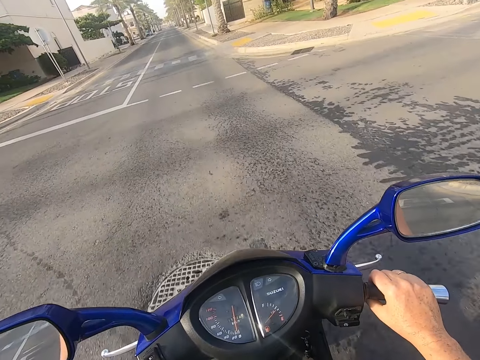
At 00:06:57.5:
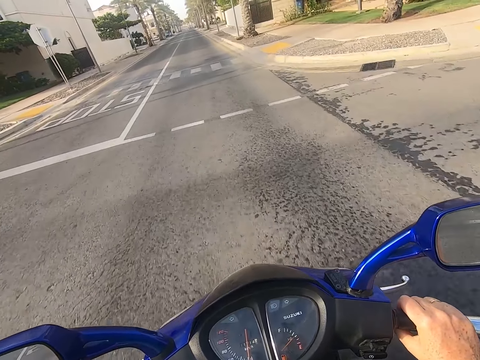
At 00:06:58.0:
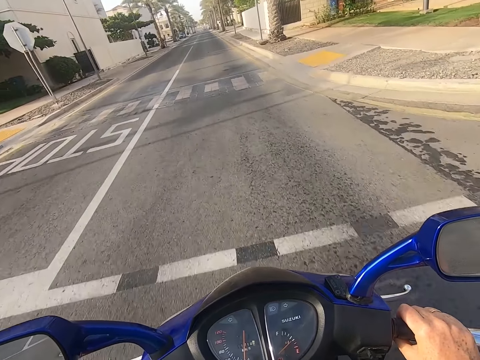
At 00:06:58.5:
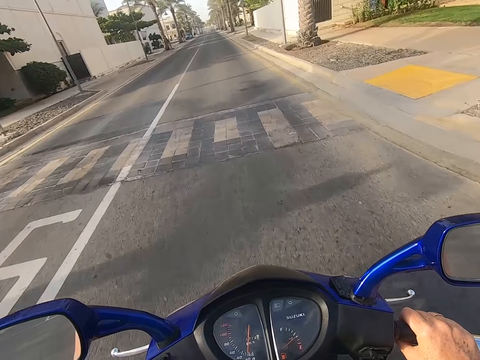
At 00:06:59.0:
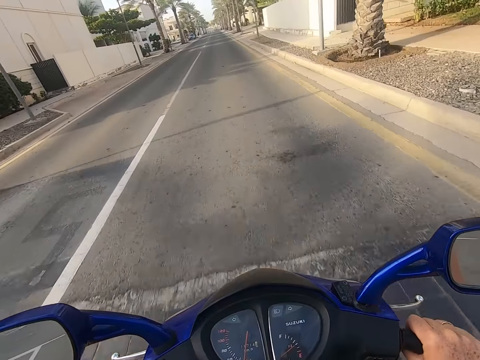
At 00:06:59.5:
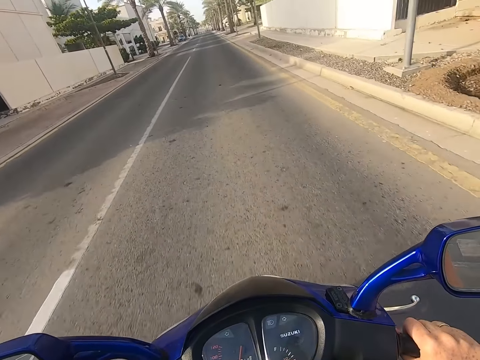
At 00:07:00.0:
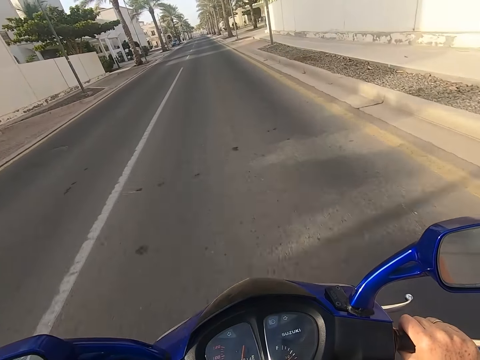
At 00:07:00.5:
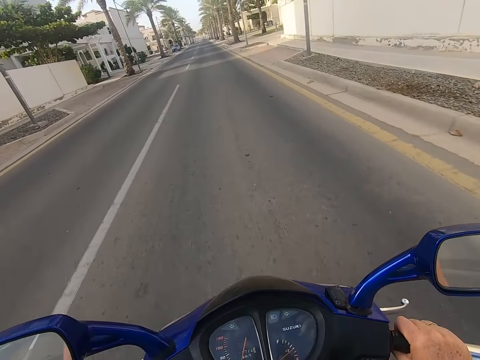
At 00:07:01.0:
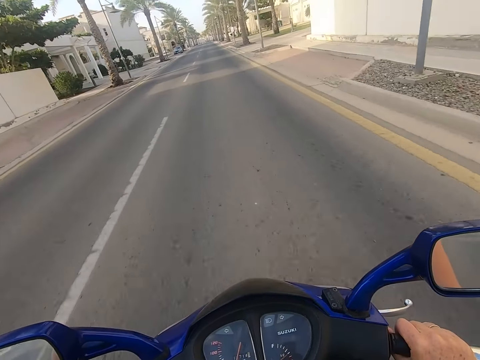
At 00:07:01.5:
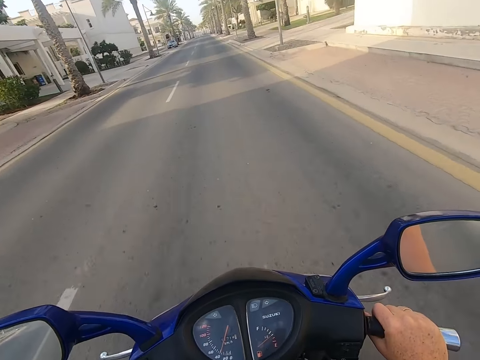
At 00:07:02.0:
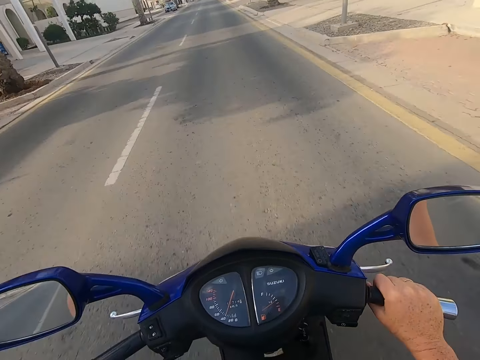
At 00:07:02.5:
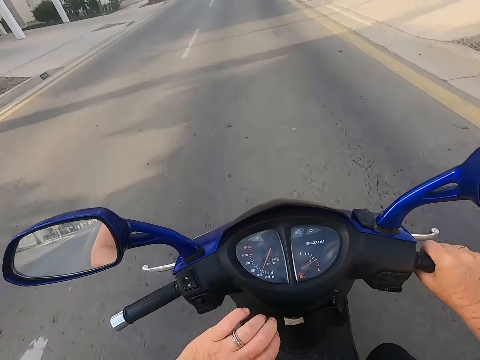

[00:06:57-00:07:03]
The camera wearer rides the motorbike.

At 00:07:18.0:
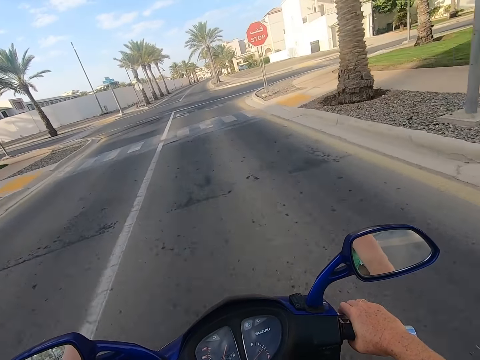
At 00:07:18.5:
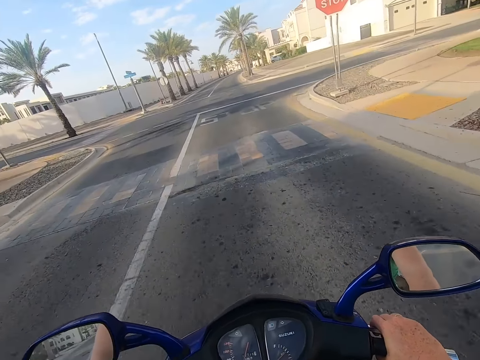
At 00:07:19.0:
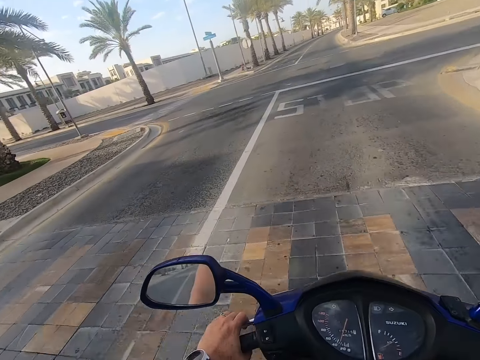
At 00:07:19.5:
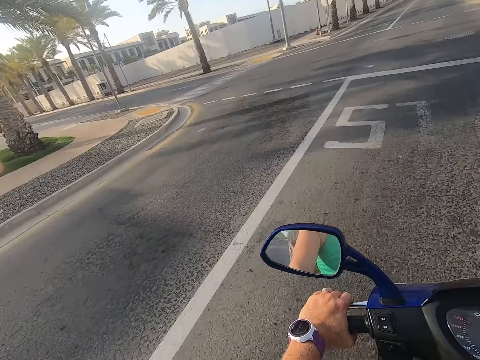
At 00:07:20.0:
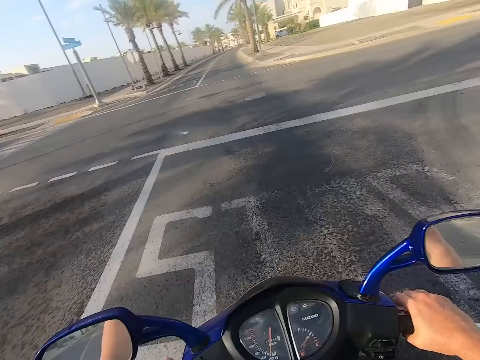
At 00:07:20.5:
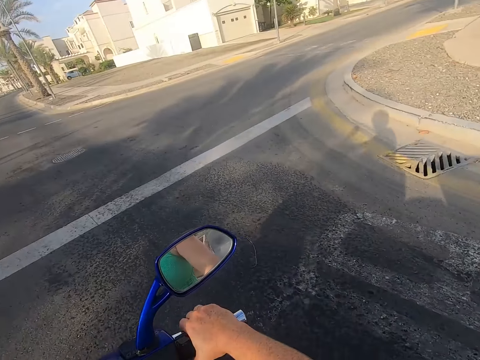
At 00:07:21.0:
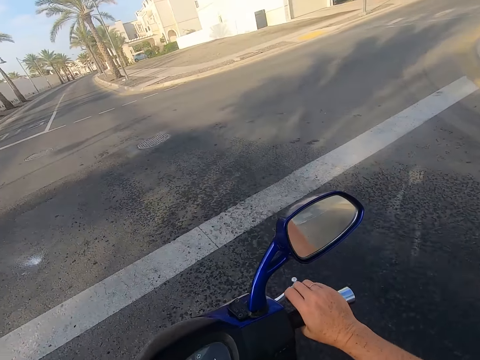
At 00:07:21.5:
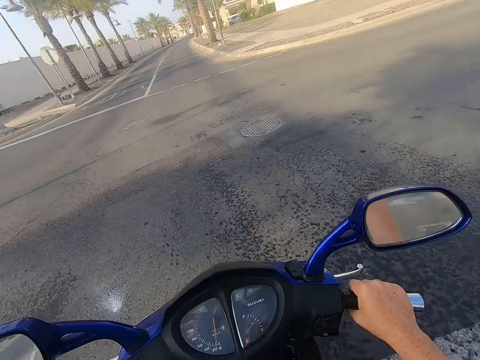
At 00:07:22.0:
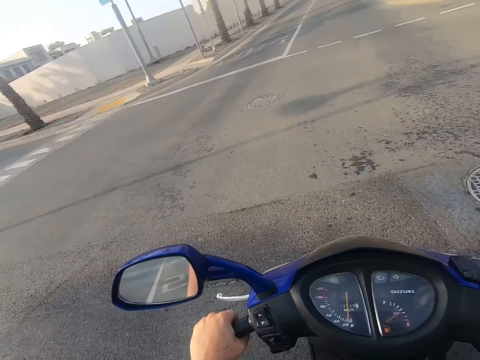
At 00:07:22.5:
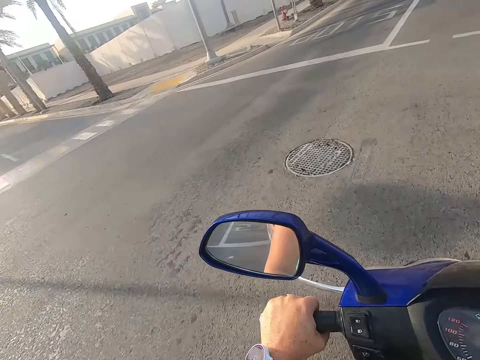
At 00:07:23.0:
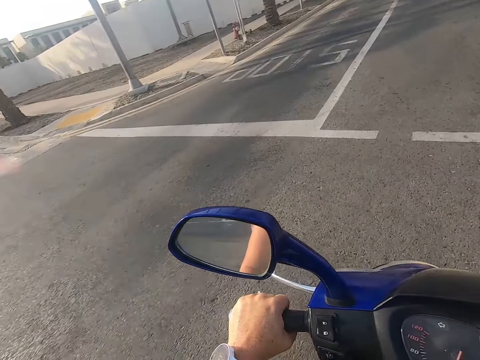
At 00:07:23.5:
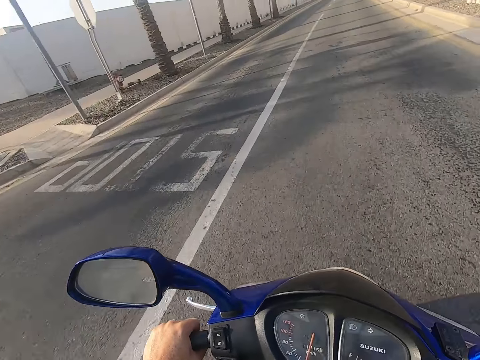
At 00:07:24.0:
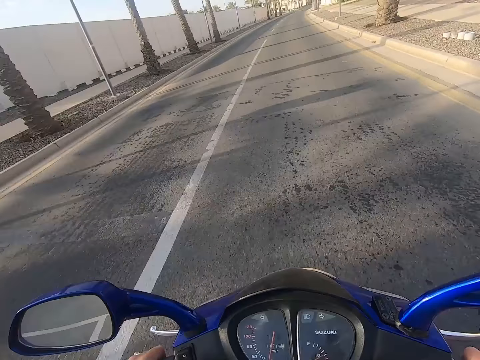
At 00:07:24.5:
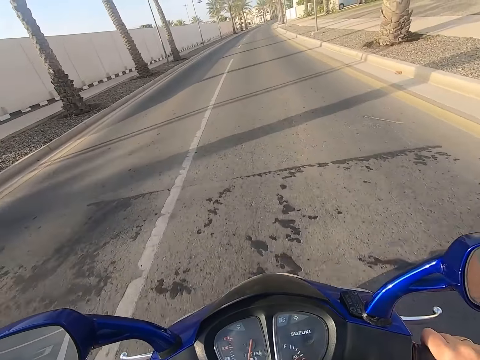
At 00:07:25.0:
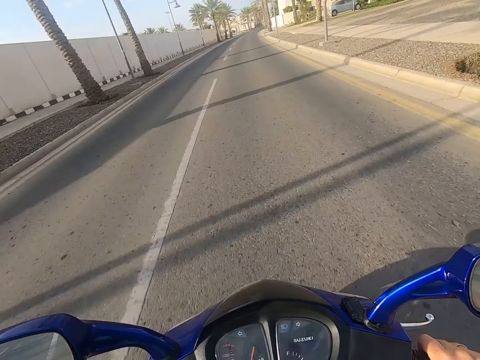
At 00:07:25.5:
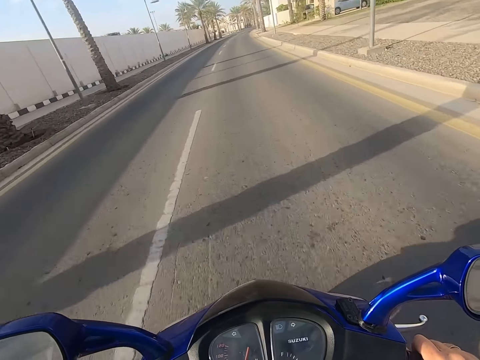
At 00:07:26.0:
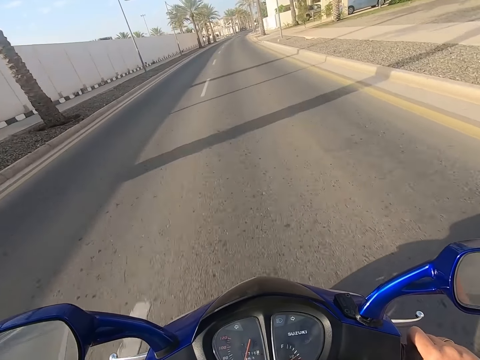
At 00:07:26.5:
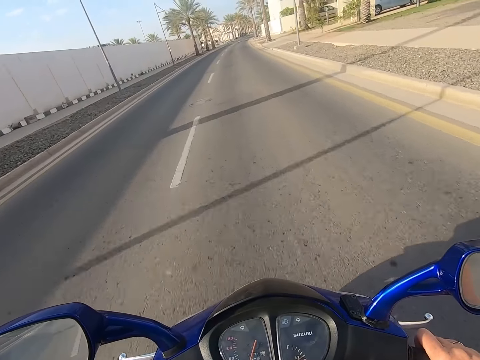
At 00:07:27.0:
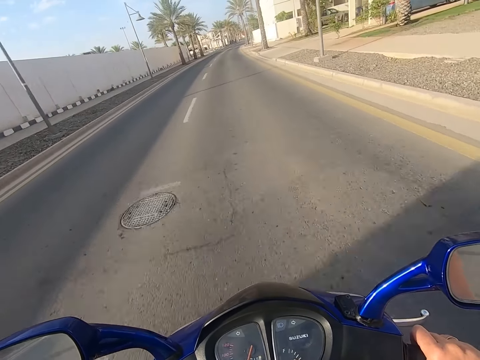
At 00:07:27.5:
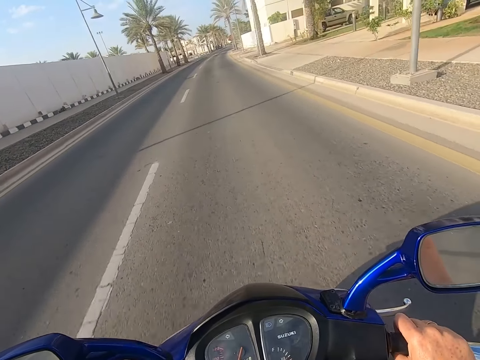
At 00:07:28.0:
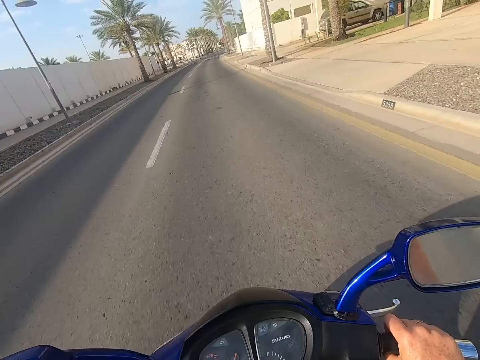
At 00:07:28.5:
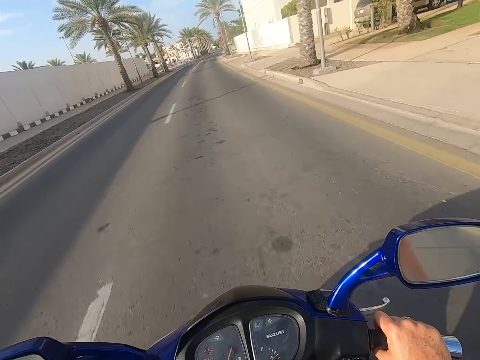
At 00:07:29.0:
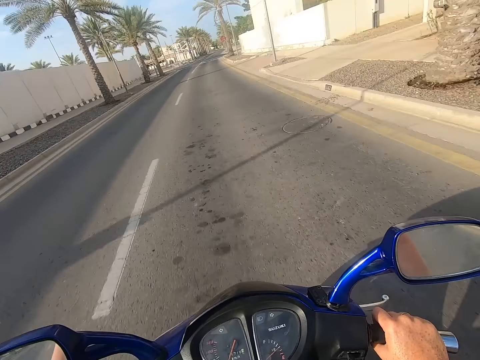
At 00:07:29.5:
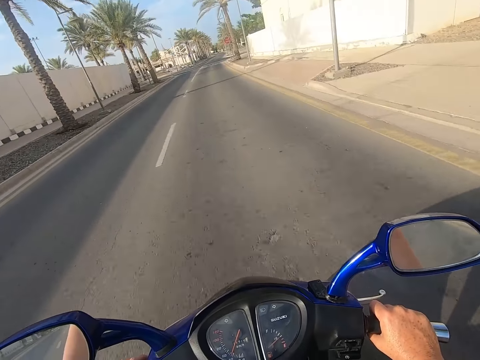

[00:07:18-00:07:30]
The camera wearer looks around the road. They ride the motorbike.

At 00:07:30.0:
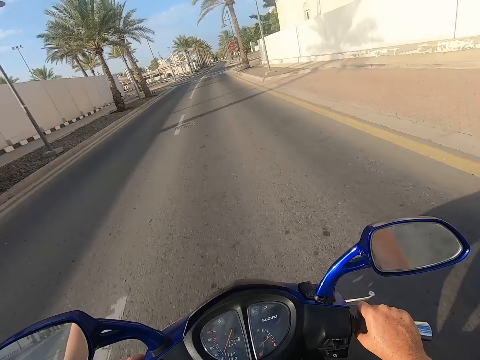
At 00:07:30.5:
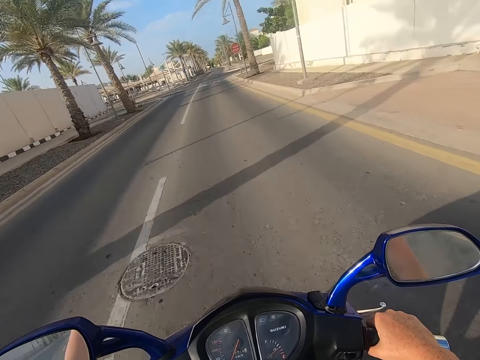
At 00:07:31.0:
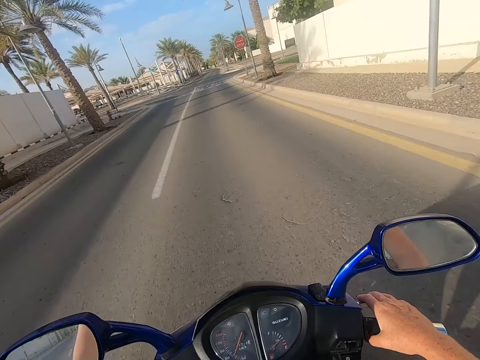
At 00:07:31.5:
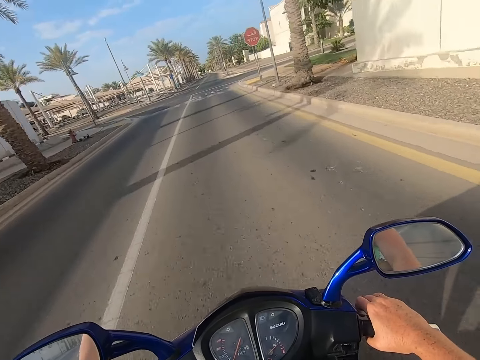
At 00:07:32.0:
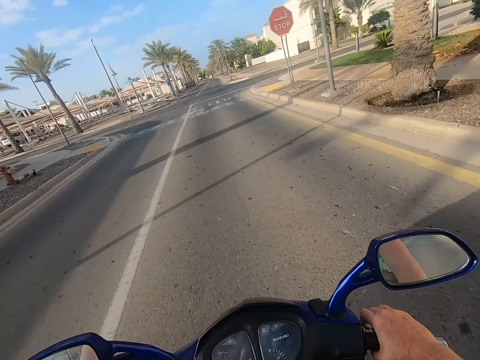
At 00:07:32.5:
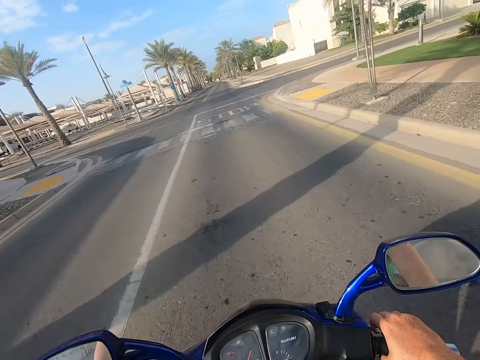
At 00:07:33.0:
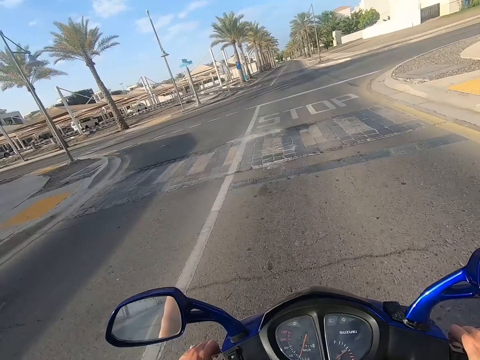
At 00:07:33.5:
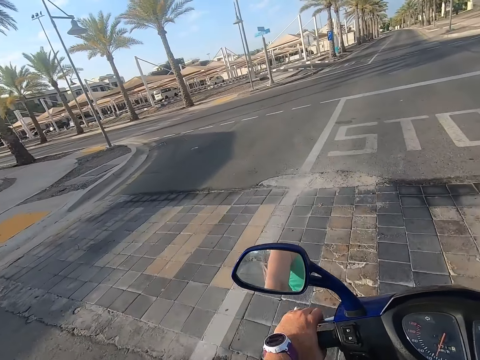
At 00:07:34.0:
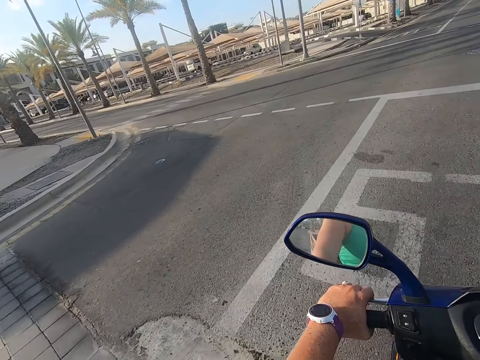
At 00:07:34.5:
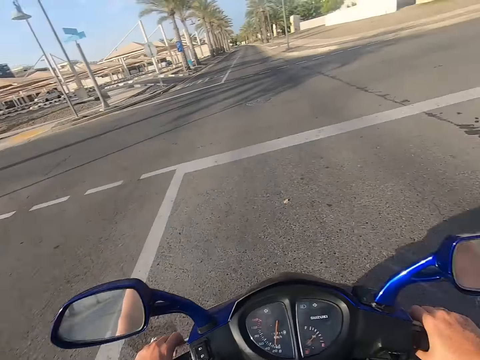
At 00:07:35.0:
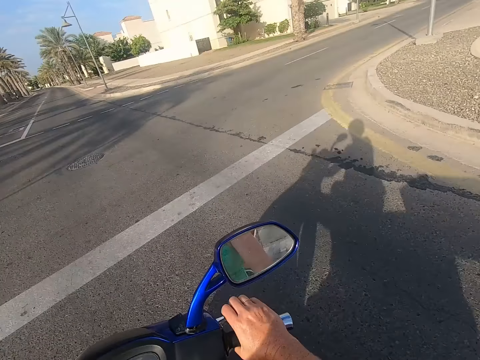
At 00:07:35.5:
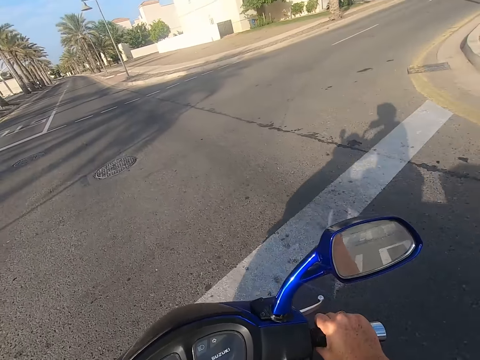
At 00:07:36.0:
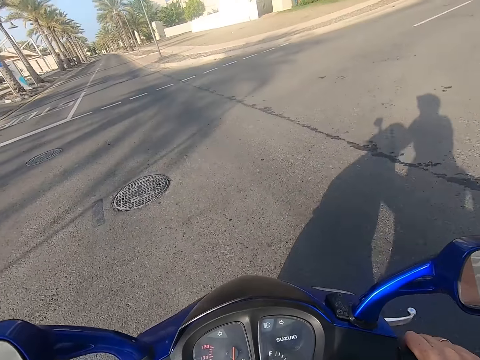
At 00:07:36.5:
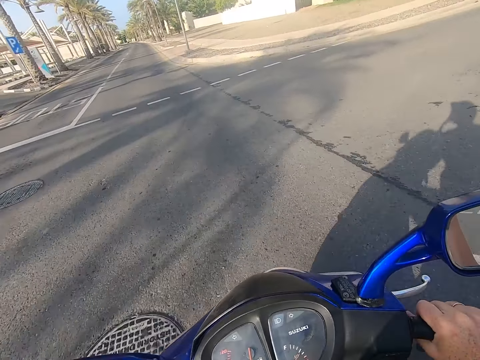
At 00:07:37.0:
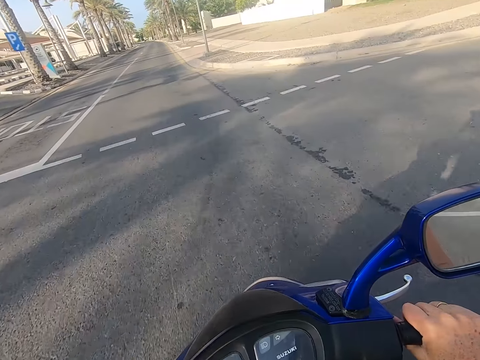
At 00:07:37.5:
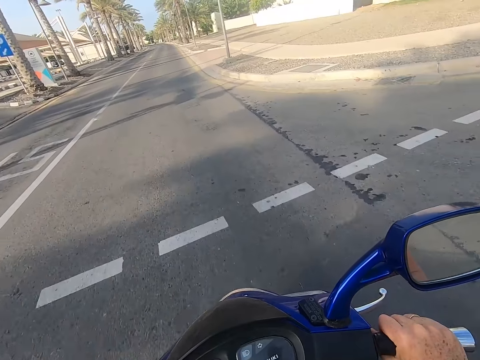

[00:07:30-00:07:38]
The camera wearer looks around the road.
